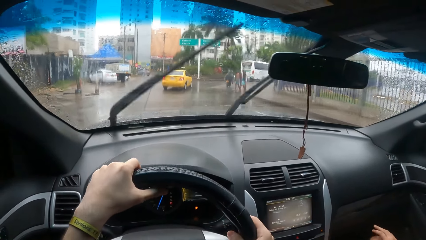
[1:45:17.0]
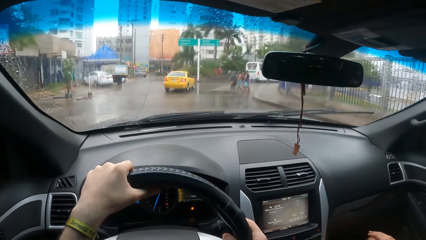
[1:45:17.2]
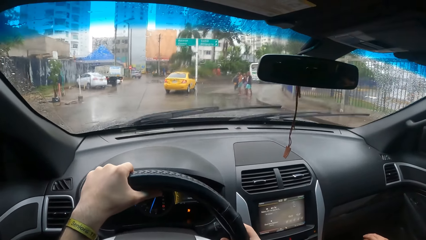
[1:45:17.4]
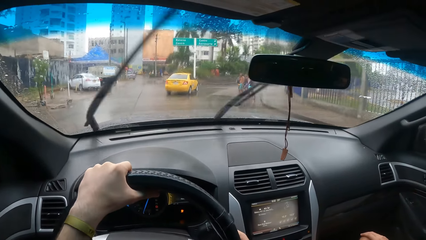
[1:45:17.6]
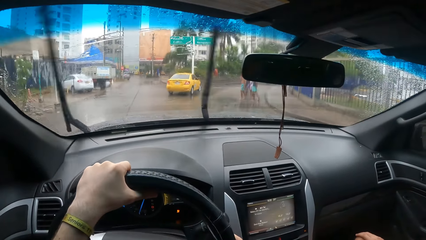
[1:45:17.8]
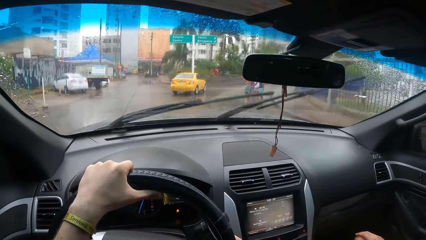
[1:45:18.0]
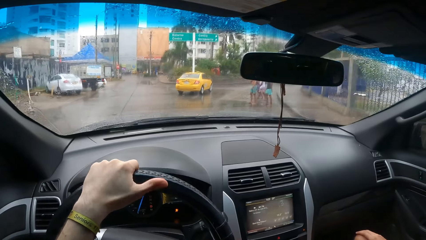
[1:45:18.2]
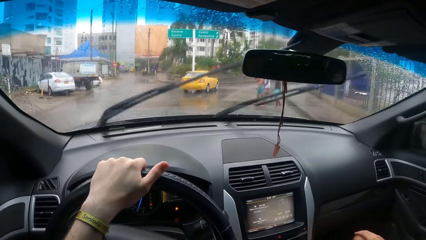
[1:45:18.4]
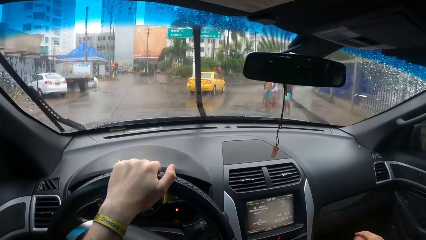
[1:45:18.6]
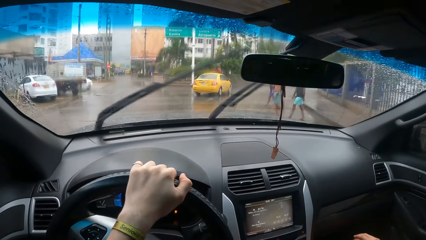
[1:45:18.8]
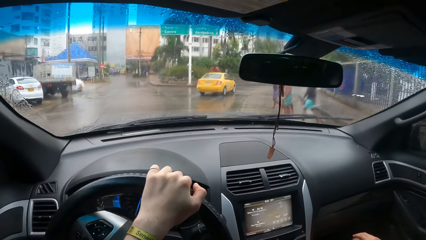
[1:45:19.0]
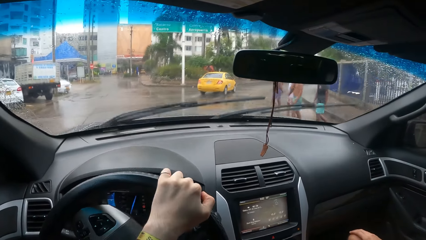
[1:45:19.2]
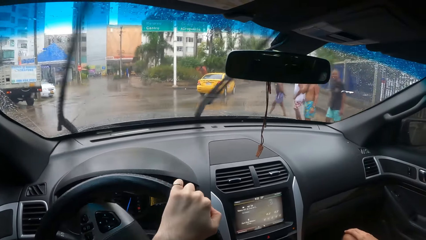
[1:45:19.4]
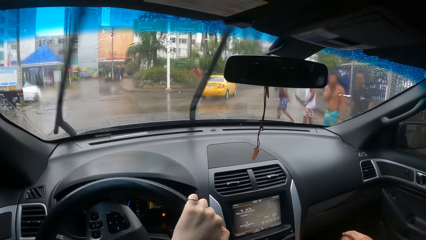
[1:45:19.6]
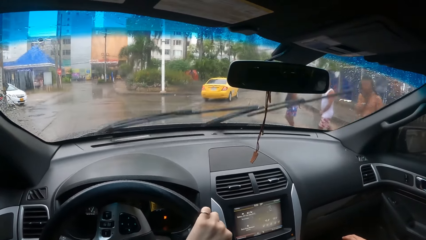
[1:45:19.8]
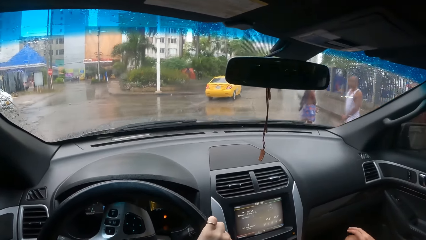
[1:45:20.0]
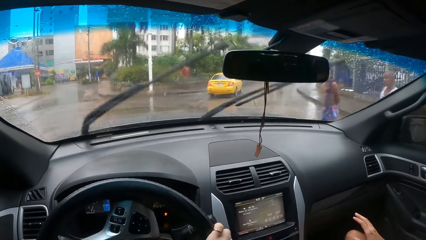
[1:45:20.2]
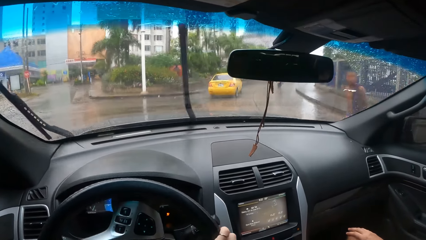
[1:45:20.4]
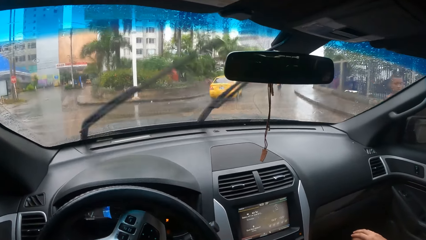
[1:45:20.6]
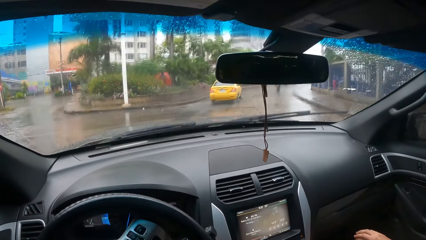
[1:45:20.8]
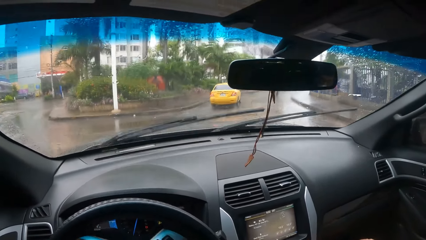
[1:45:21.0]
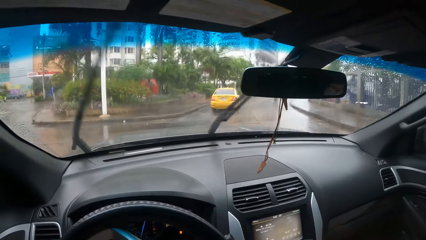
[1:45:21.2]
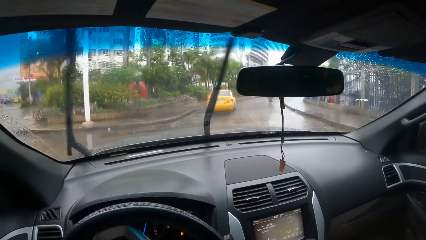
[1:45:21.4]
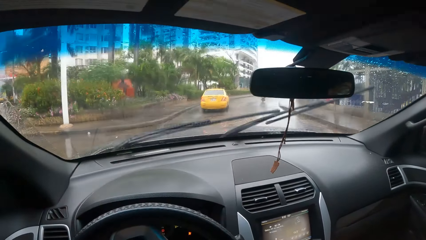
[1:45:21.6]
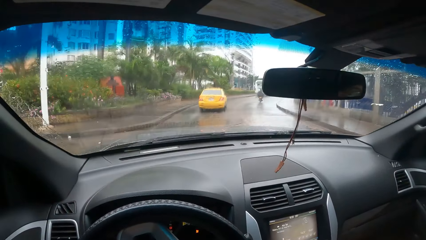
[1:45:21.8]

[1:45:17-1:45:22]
The camera wearer drives the car on the road.

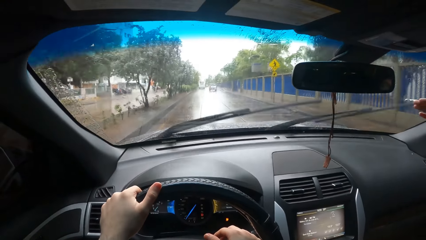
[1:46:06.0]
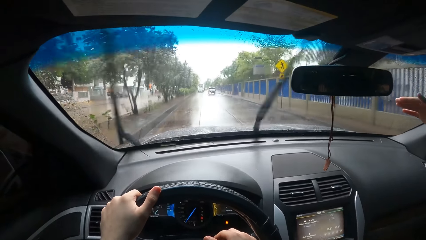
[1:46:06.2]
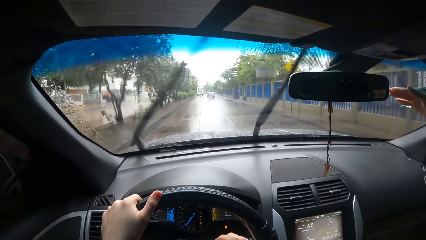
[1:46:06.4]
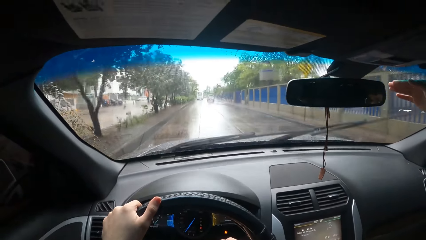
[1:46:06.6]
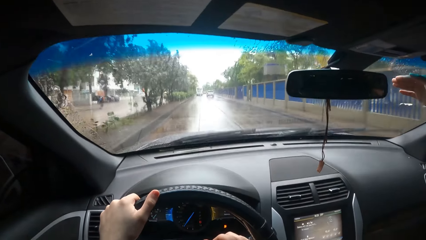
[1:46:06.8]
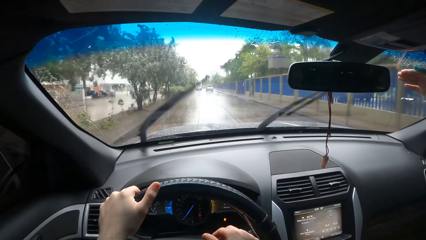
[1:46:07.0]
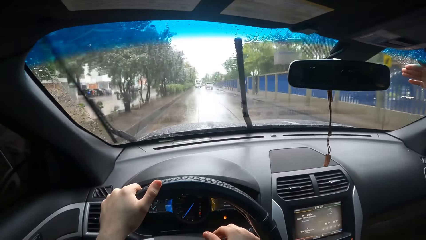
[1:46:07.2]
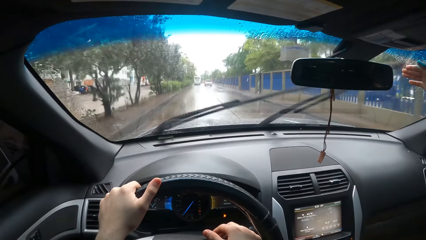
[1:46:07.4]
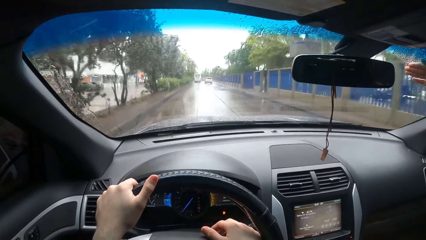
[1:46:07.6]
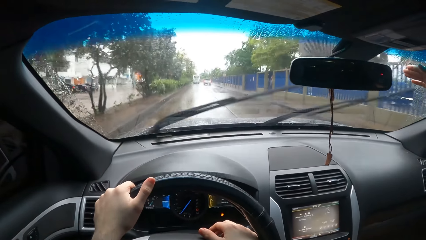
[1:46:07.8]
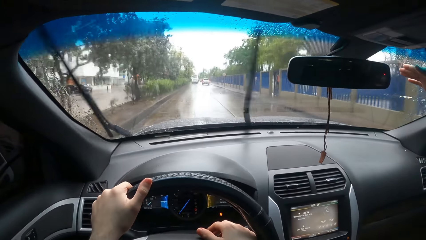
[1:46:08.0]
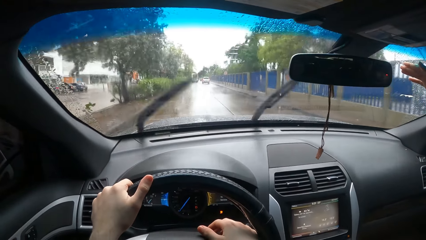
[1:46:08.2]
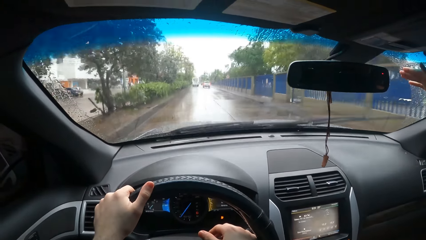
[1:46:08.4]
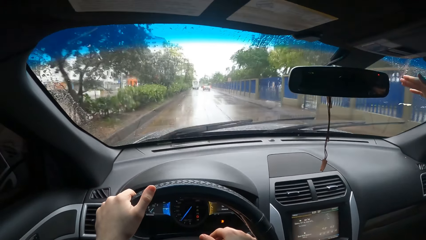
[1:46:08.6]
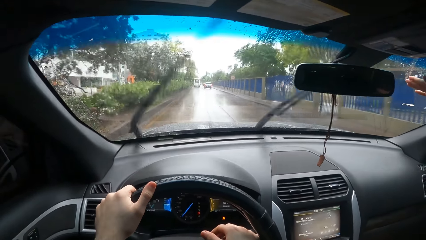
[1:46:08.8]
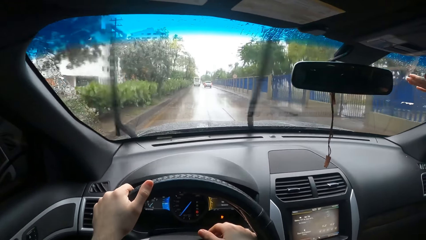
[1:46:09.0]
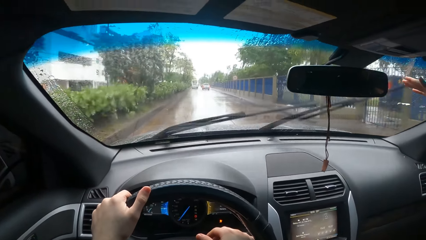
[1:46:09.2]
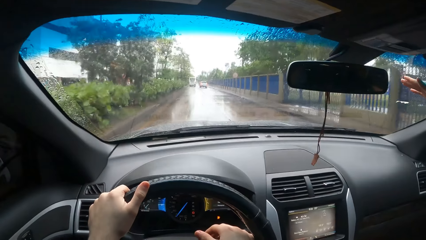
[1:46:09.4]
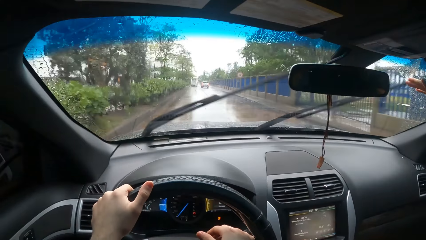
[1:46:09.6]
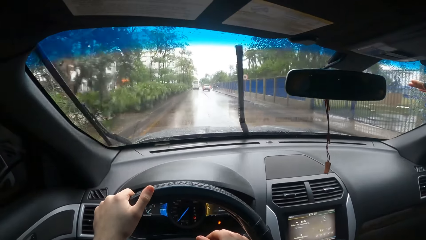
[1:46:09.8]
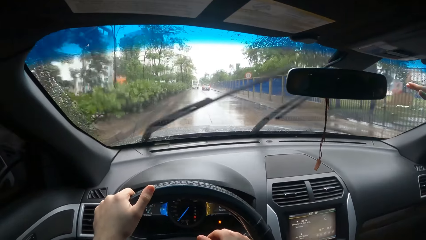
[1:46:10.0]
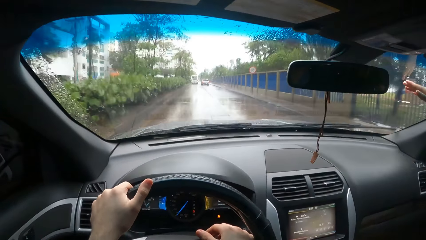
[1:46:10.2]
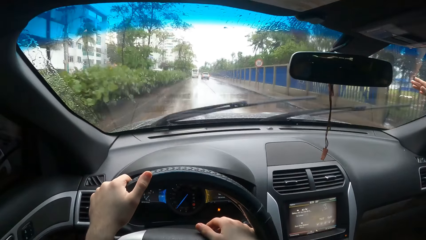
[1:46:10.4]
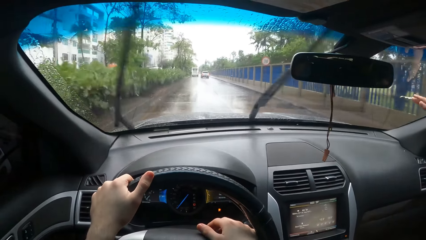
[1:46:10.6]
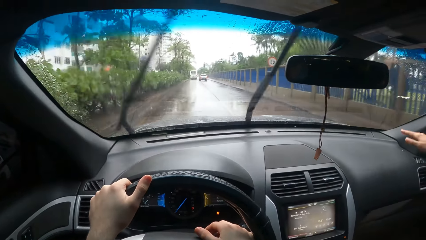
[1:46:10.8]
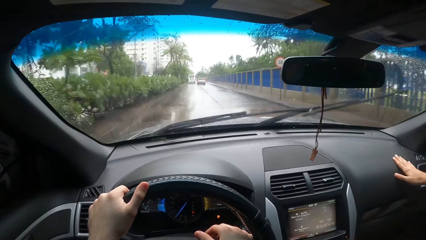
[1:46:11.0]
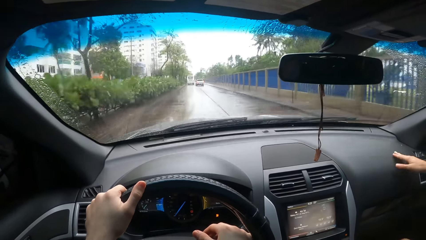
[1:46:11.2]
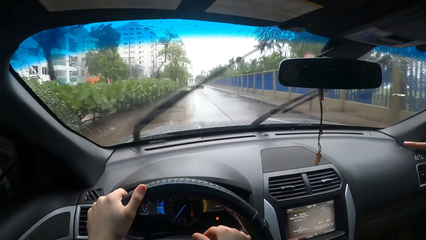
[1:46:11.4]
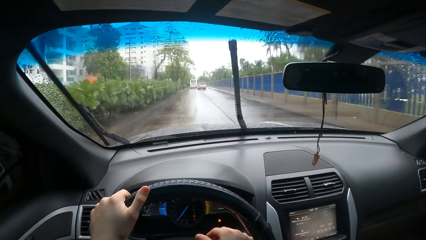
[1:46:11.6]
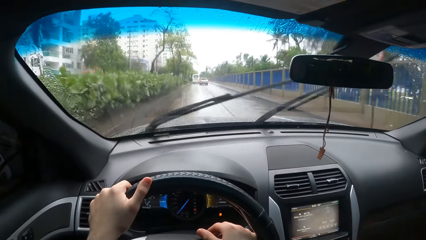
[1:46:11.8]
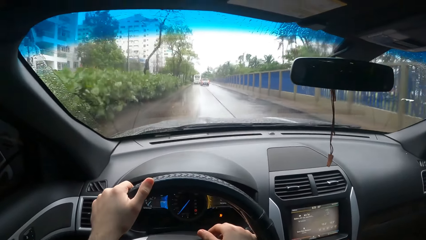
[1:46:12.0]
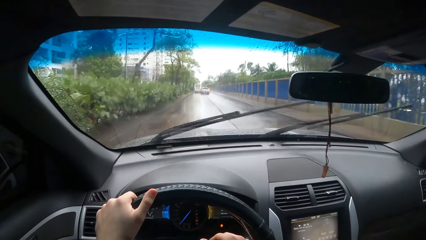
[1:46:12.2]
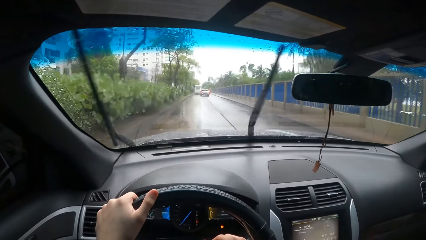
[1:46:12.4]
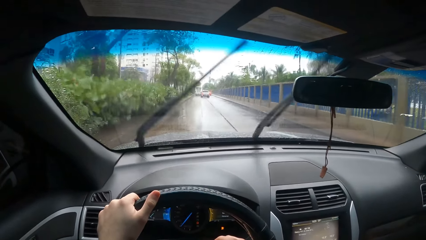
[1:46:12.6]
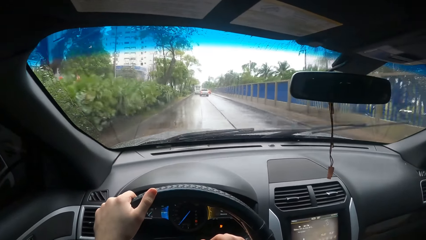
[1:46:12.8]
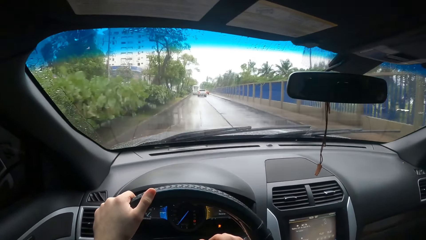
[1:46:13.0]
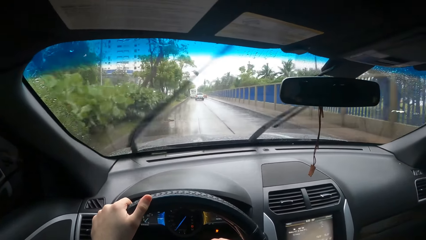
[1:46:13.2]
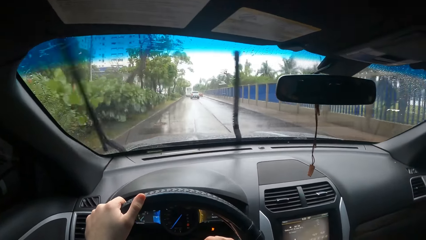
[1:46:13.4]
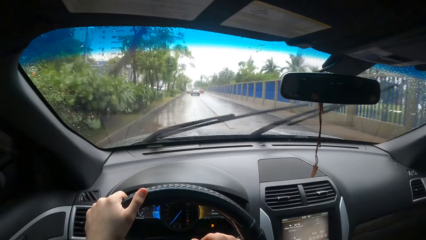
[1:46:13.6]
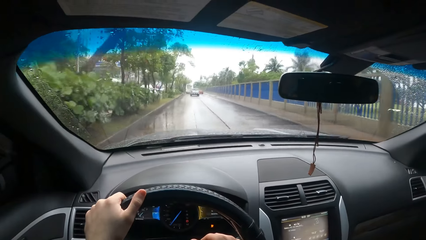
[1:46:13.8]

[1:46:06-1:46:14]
A person raises the hand. The camera wearer drives the car on the road.

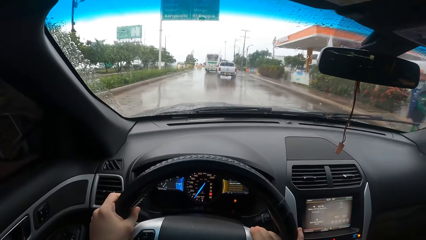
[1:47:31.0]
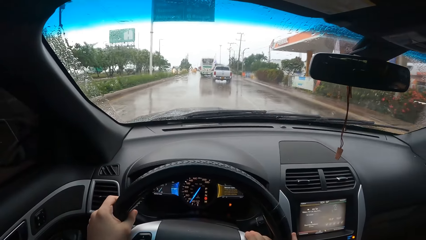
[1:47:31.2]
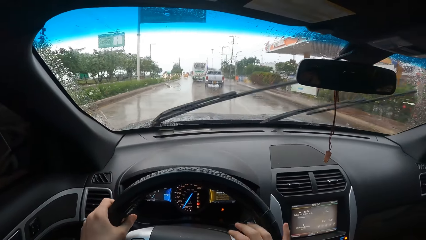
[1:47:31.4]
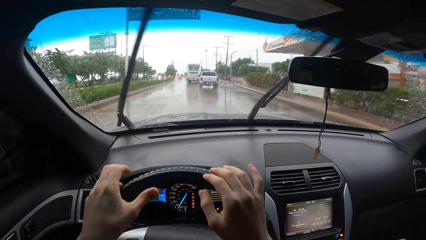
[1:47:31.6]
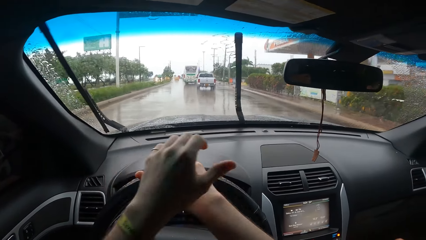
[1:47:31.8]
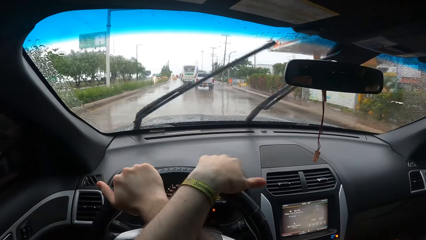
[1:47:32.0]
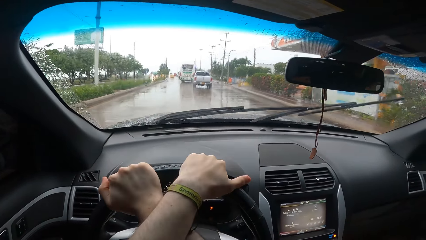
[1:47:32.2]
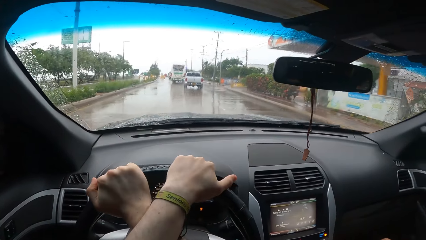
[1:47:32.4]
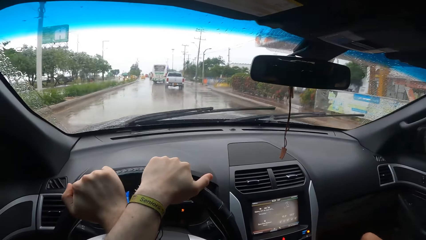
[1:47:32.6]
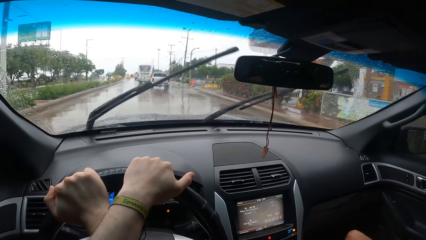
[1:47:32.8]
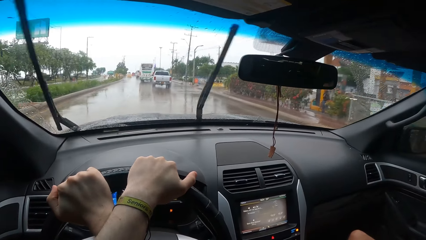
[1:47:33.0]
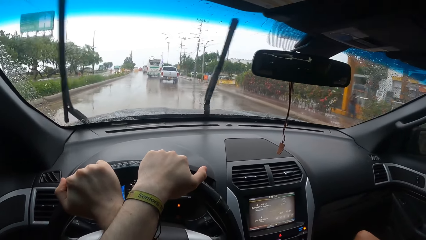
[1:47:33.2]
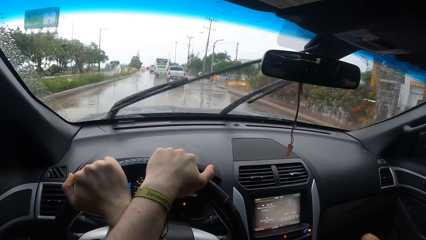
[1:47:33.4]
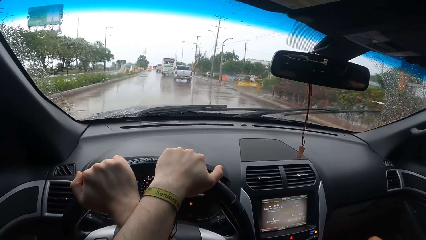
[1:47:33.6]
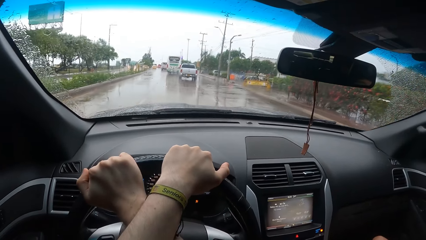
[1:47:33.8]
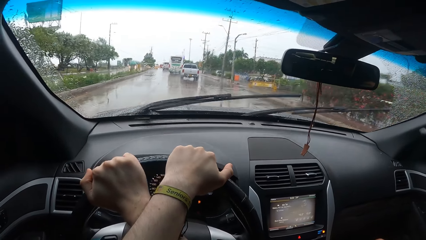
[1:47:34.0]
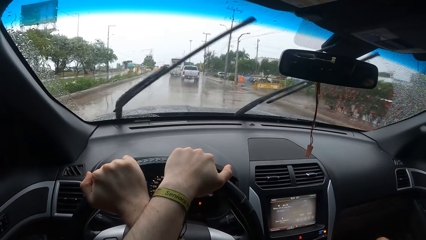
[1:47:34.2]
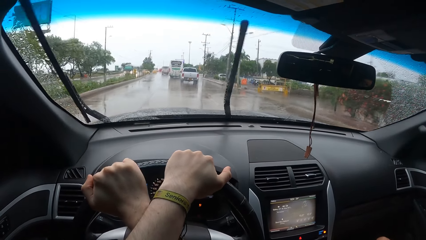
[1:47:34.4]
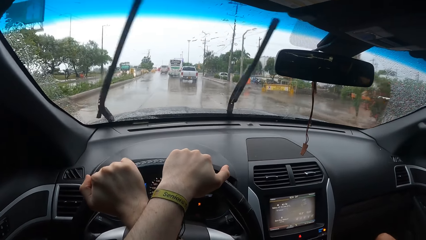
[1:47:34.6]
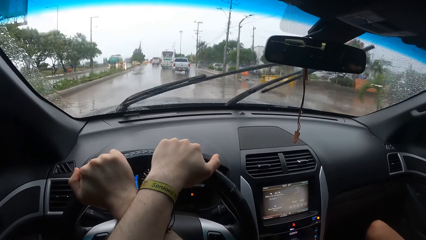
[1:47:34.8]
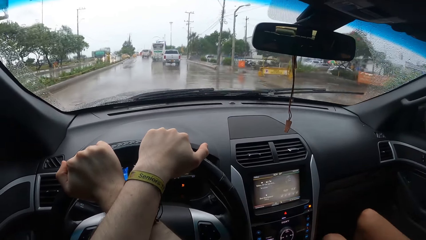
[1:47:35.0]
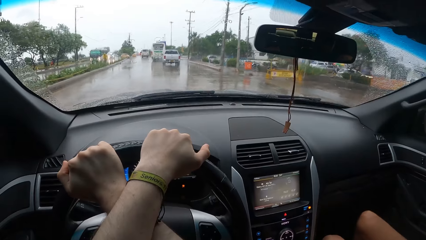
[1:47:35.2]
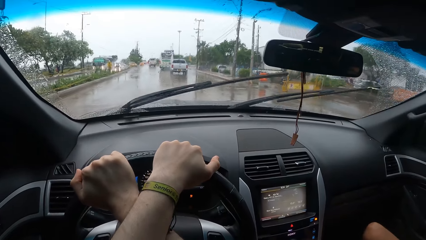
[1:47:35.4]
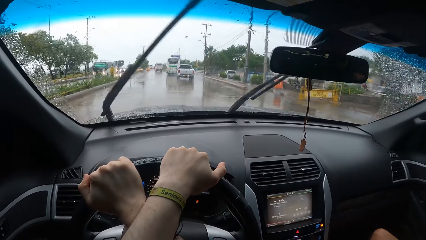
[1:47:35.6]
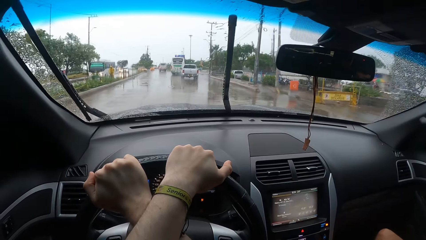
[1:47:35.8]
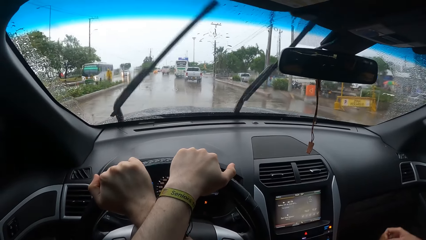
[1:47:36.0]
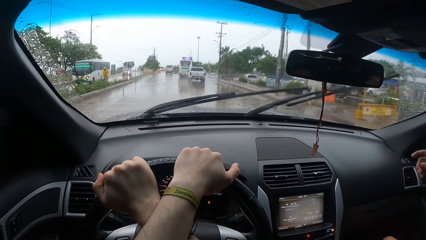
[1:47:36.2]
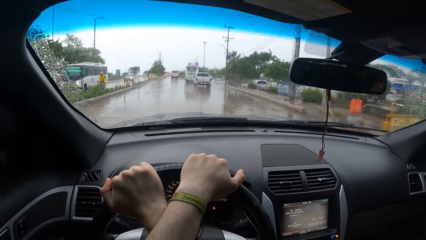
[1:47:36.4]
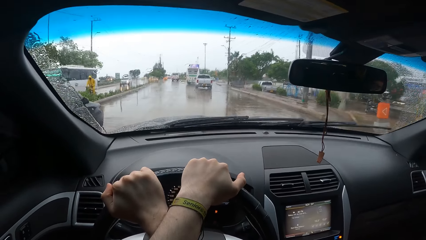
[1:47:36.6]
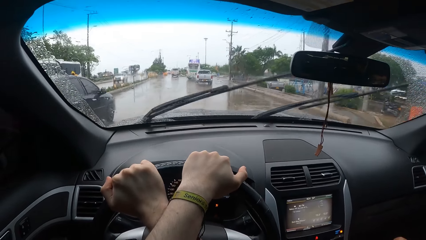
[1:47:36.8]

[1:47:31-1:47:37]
The camera wearer puts the hands on the steering wheel, drives the car on the road, and crosses hand at the steering wheel.
